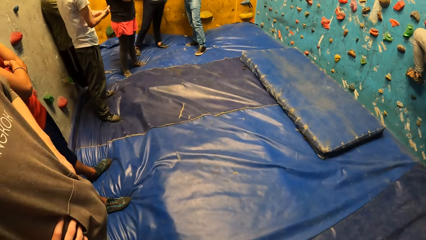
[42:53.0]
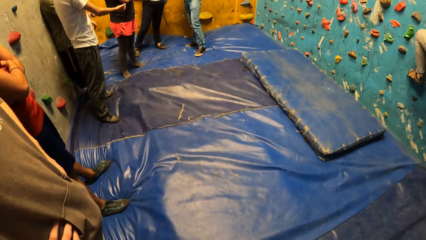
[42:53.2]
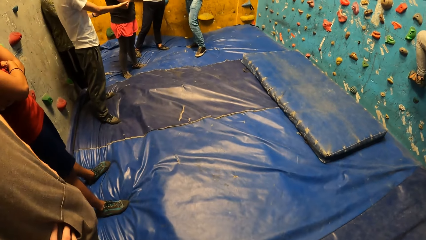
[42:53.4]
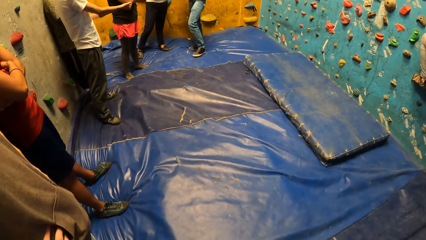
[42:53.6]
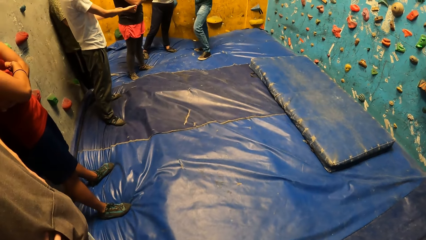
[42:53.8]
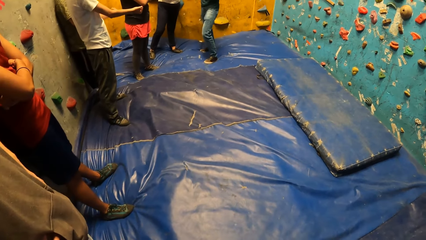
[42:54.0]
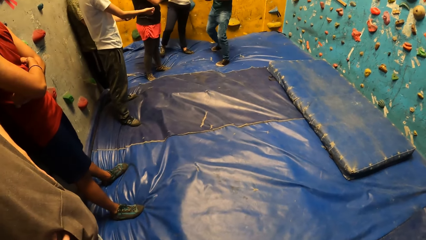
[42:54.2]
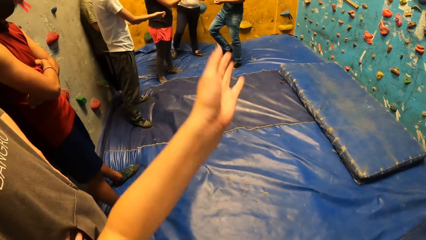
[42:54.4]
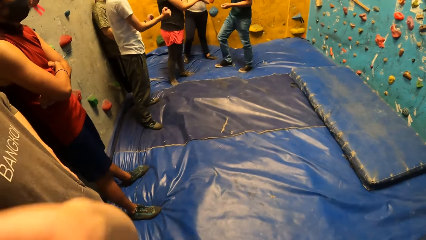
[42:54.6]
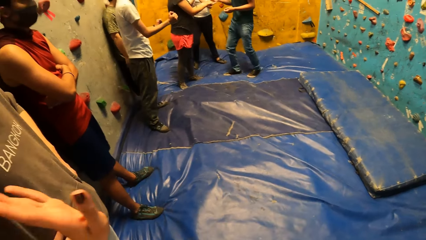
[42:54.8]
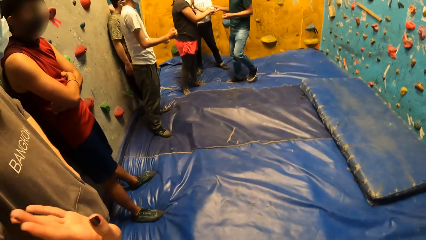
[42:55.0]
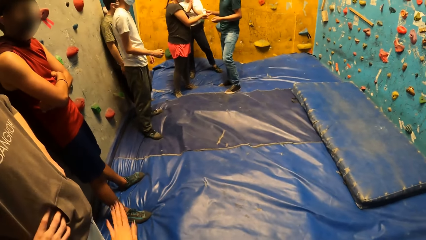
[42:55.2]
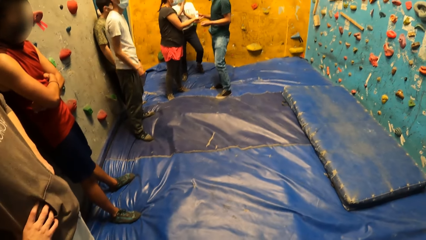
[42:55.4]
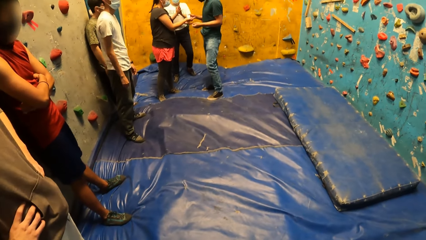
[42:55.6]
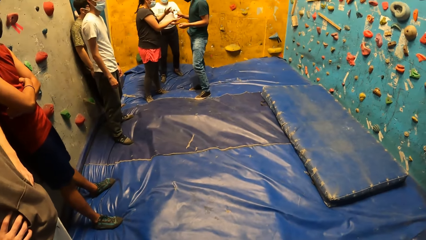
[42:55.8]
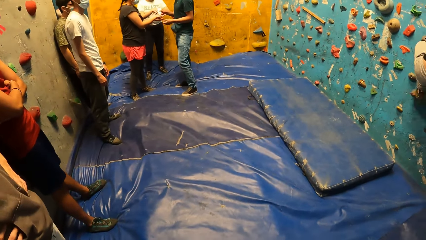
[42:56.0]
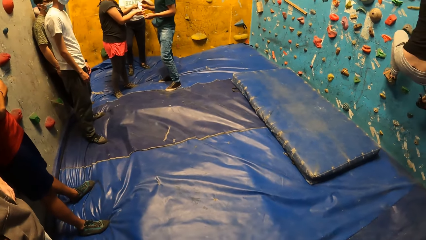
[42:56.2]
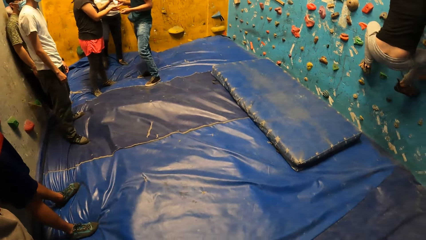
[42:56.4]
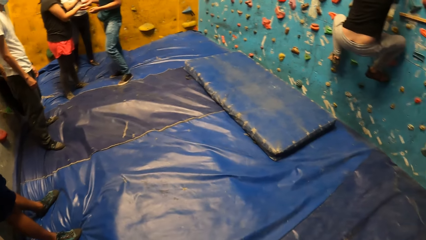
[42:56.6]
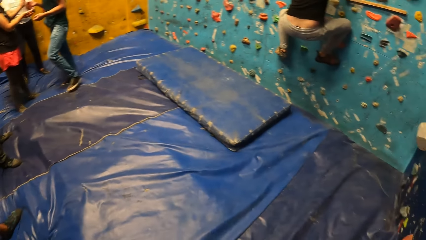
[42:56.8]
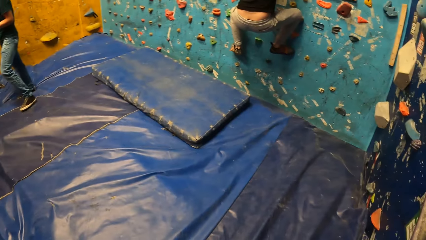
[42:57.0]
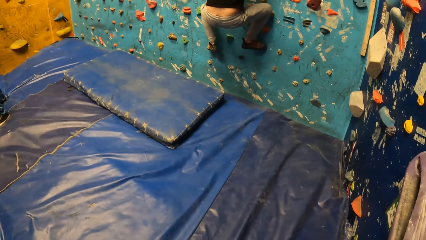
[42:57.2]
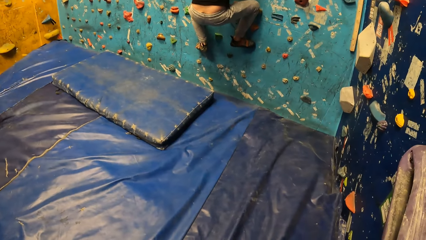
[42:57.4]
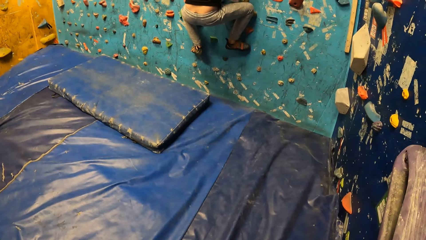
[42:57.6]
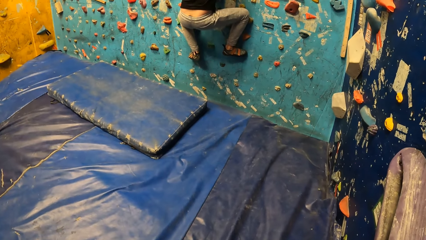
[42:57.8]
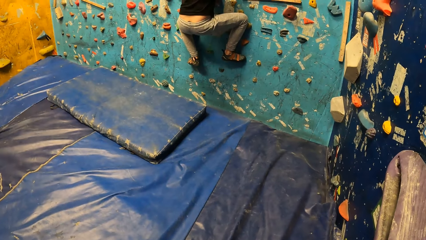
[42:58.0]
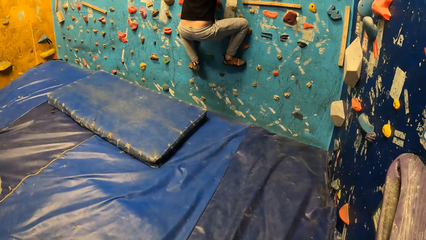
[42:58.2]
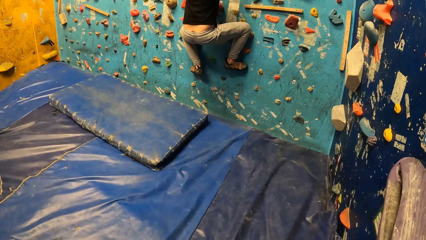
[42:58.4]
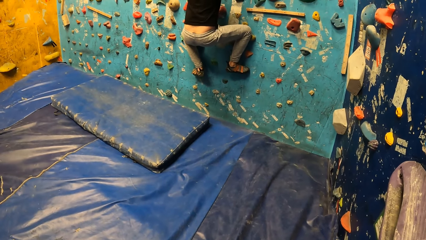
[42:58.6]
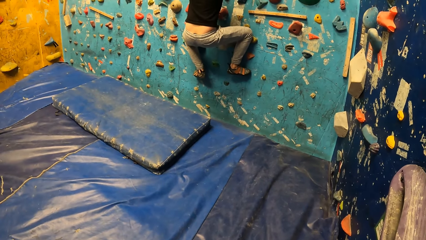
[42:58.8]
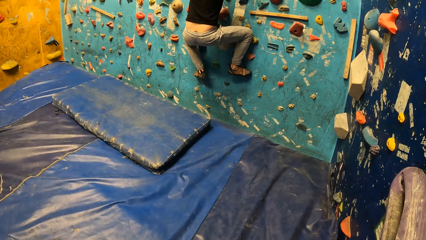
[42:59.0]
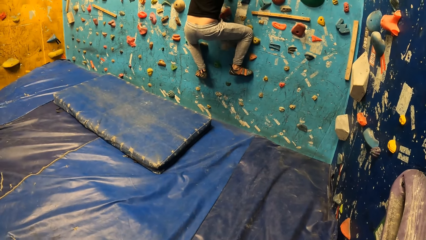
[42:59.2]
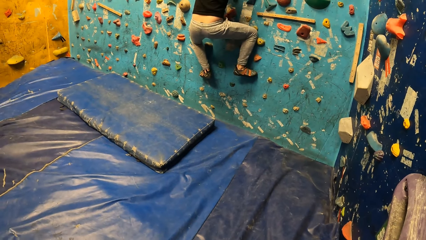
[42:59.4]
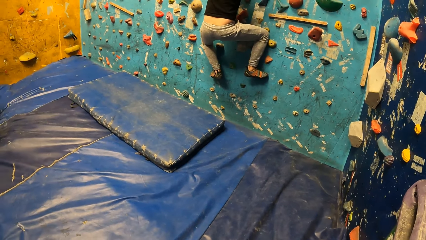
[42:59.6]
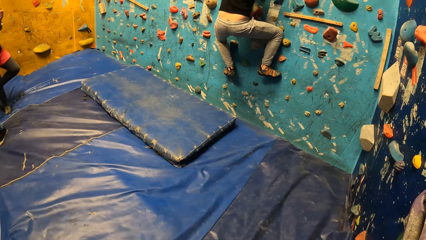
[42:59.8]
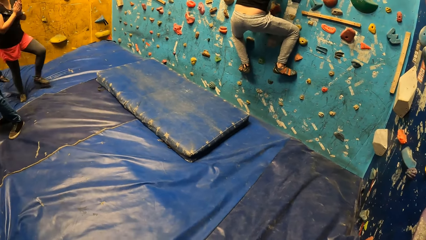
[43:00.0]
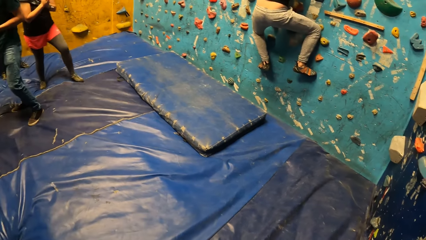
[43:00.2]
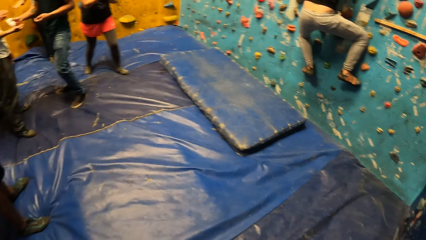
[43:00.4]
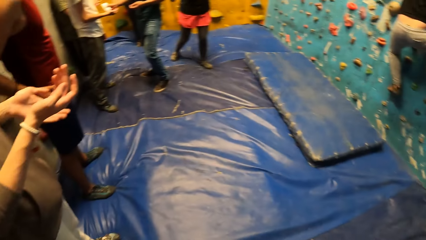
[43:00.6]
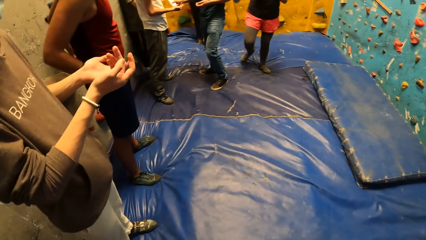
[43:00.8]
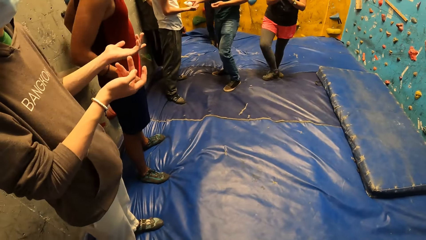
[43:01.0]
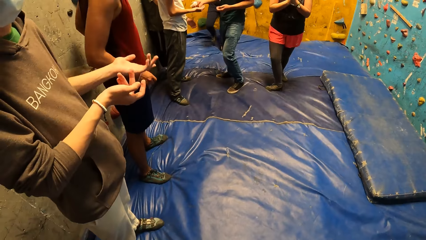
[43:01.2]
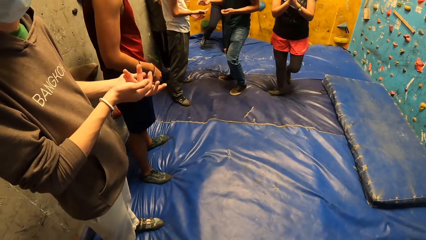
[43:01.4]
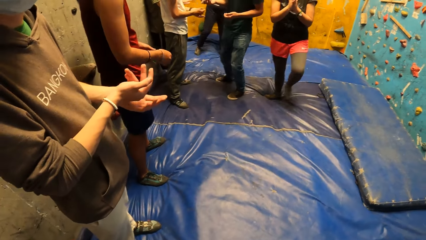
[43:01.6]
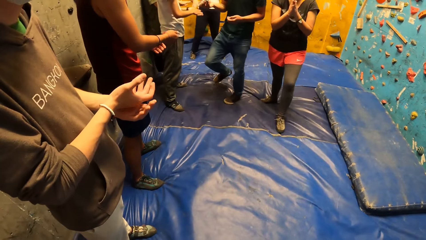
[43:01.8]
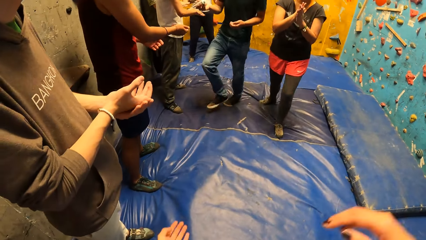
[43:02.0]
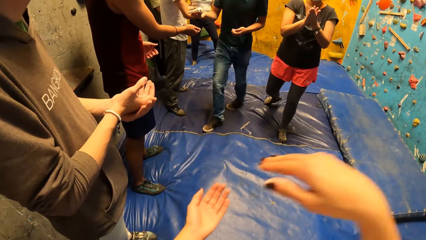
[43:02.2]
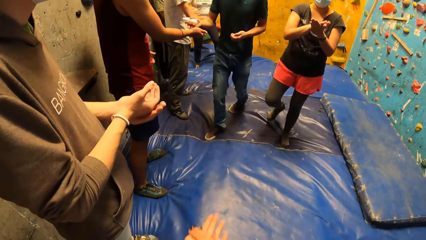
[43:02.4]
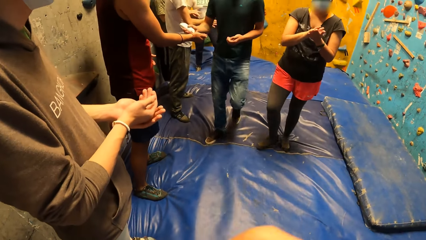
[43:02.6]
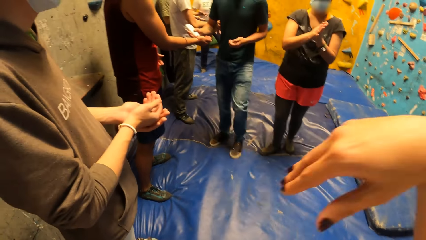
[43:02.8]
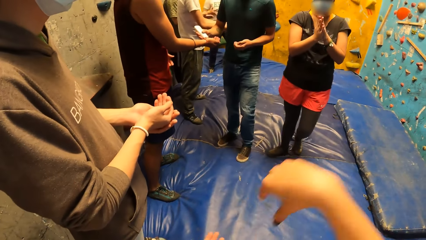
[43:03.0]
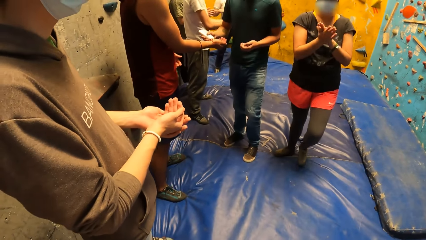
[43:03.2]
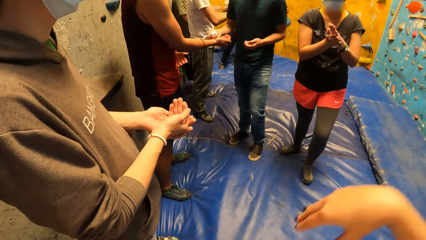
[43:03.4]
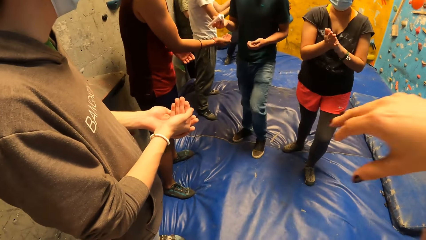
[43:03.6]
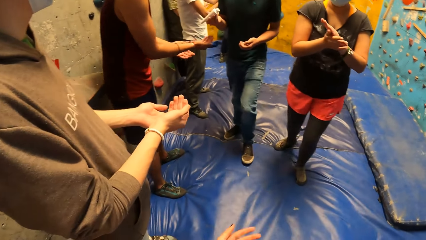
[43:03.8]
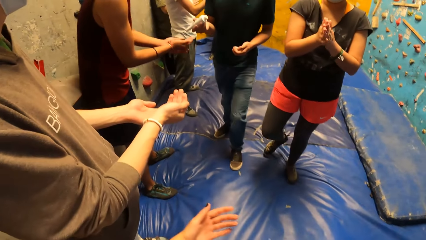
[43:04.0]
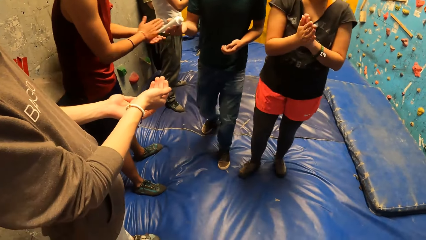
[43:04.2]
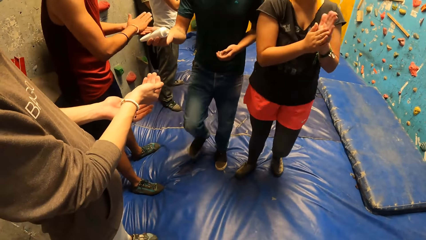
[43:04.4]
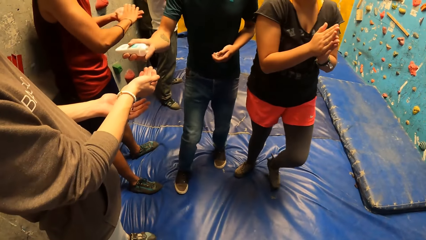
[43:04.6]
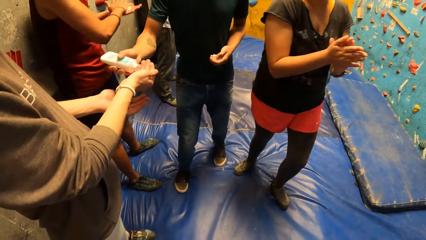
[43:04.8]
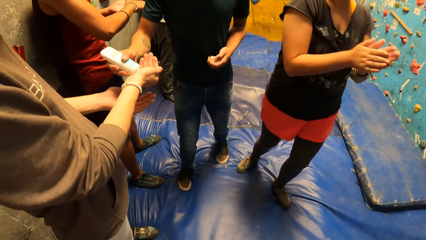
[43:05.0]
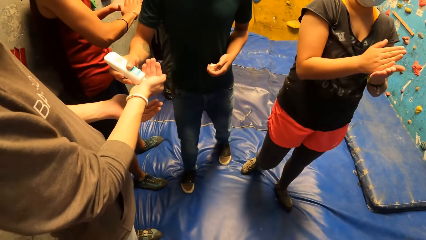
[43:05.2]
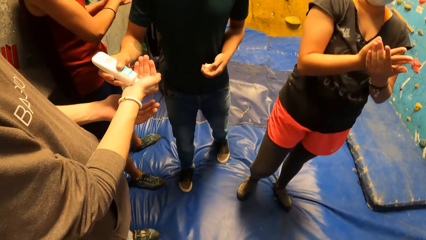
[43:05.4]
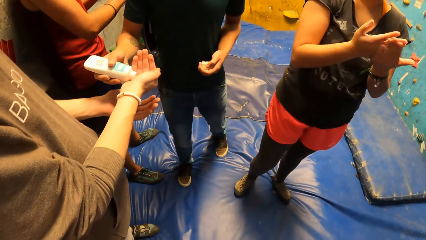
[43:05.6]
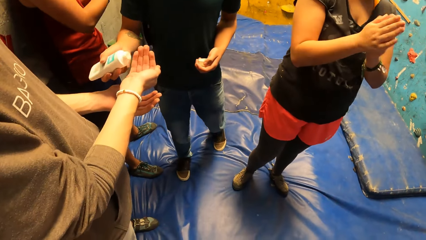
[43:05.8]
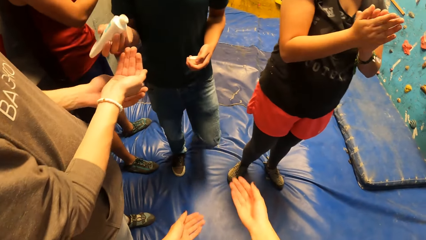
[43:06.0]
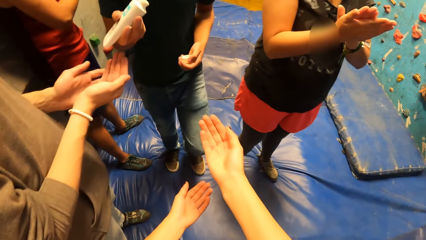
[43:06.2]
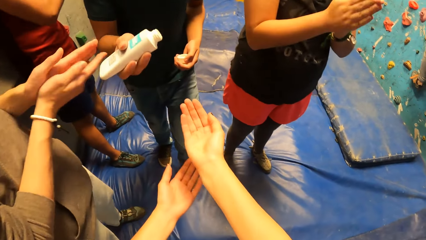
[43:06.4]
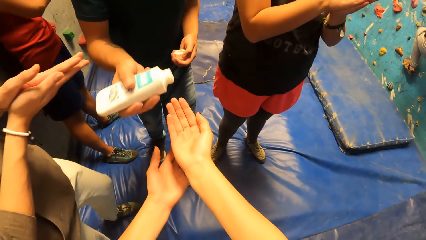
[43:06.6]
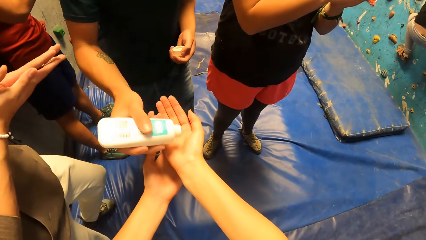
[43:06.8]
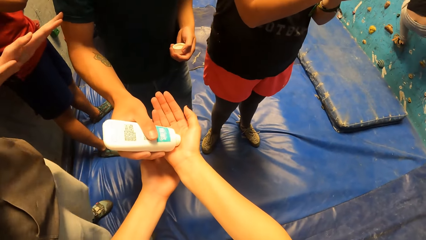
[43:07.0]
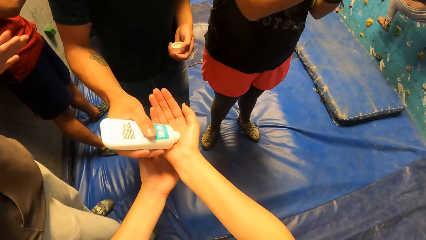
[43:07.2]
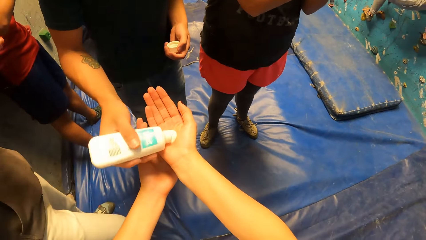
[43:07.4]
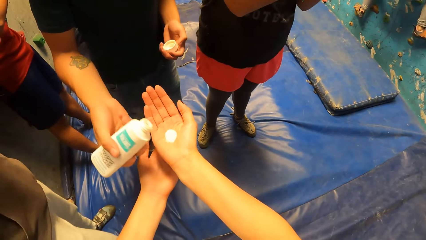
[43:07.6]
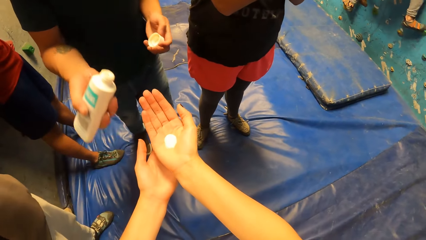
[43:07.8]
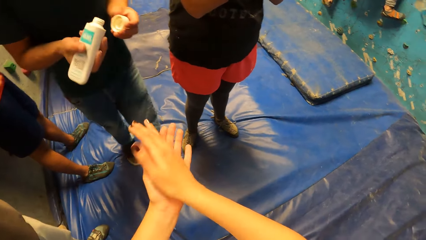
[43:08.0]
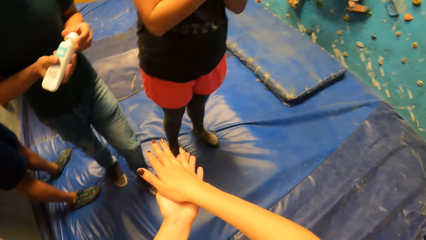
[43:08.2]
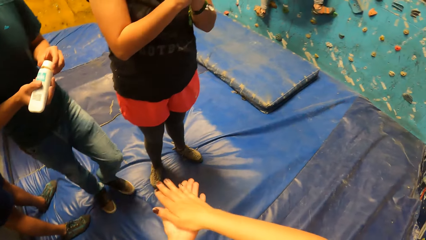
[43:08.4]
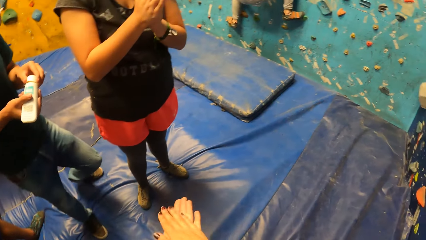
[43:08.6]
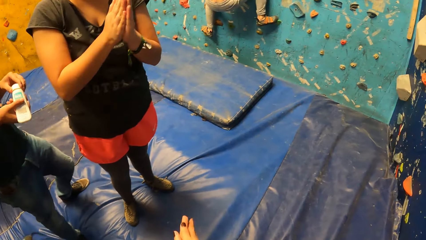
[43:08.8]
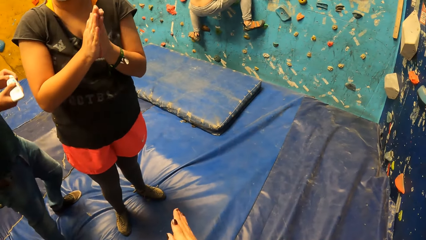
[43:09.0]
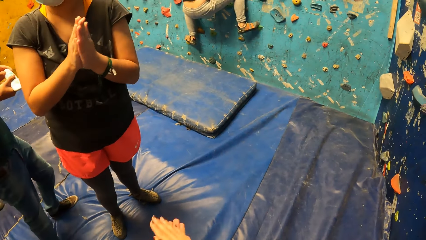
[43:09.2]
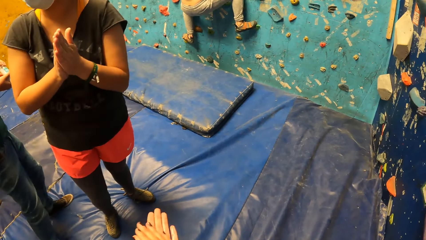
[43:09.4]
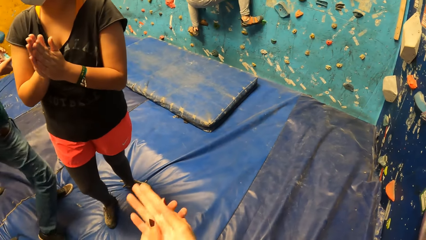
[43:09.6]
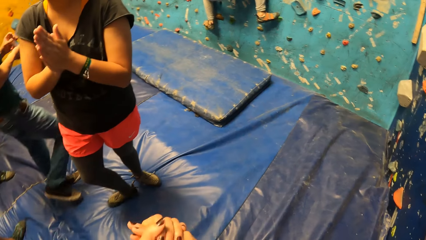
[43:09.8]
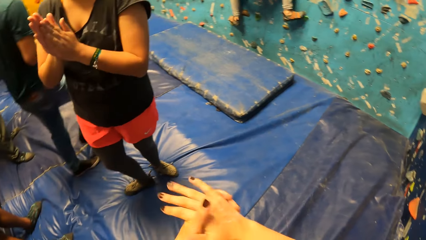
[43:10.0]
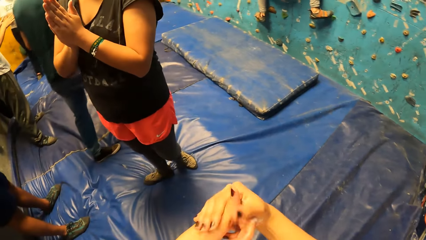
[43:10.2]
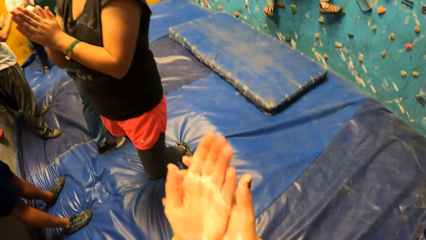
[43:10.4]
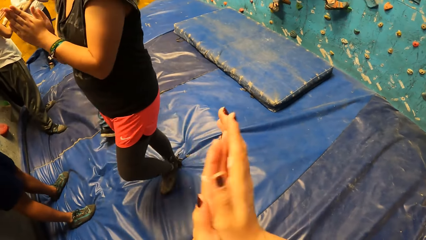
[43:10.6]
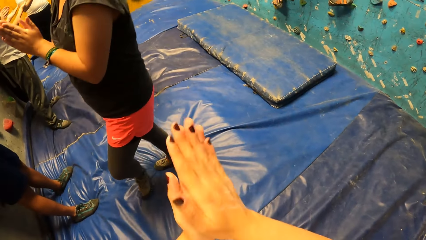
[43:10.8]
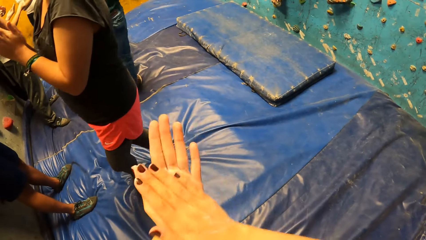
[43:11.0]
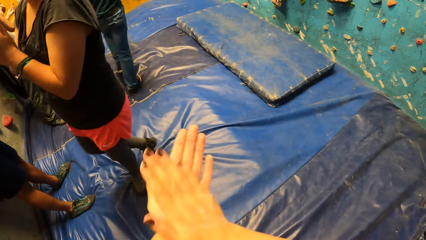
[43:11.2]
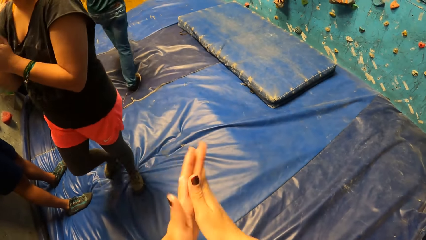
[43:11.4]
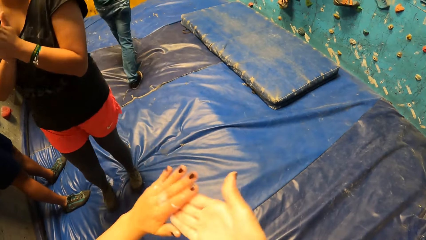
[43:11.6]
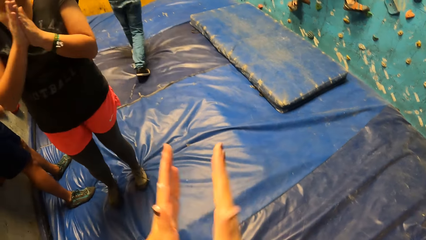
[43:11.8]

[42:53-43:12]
The man applies chalk from the container in his right hand to the woman's right hand. Another man rubs both hands. The woman rubs both hands. The first man applies chalk from the container in his right hand to another man's right hand. The camera wearer looks around the building. The first man applies chalk from the container in his right hand to another man's right hand. The first man applies chalk from the container in his right hand to another man's right hand. The camera wearer picks an oil from the first man. The first man applies chalk from the container in his right hand to the camera wearer's right hand. The camera wearer rubs both hands.
